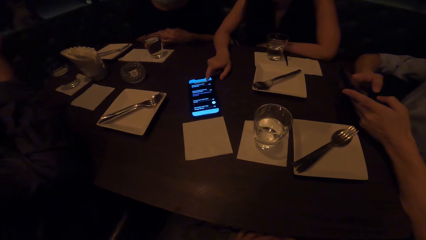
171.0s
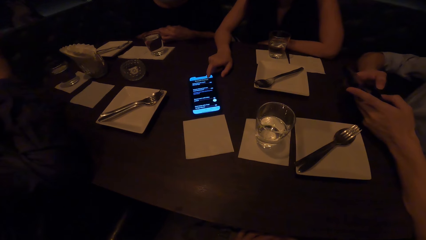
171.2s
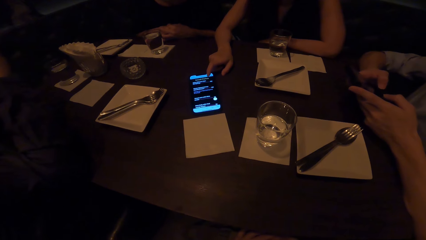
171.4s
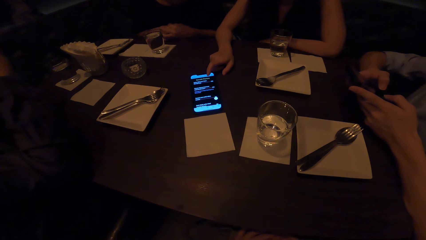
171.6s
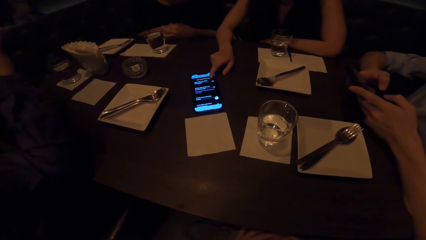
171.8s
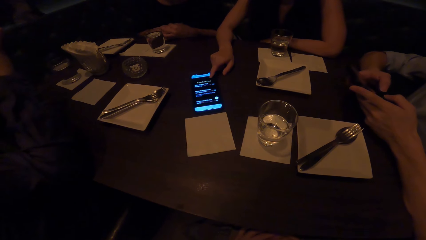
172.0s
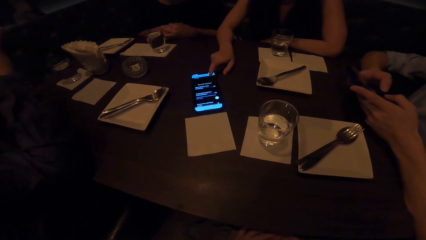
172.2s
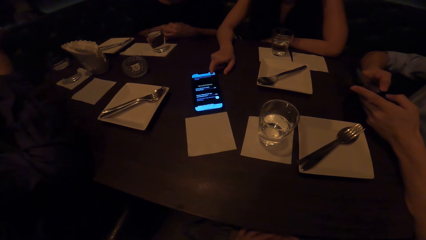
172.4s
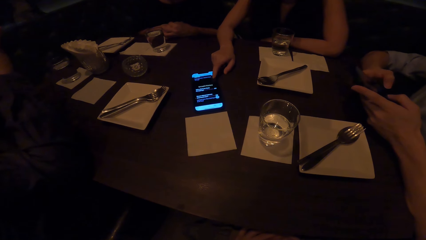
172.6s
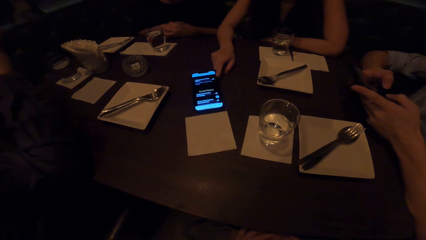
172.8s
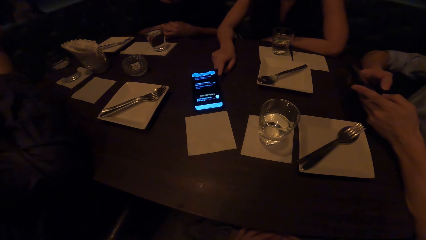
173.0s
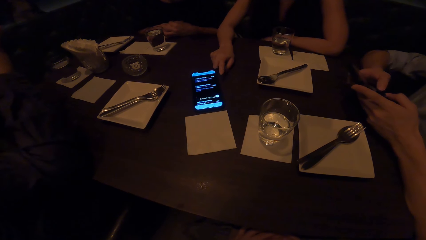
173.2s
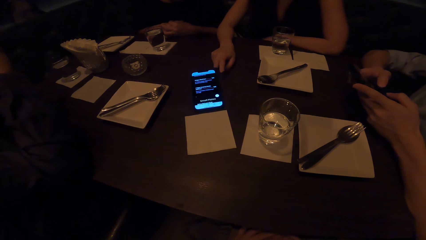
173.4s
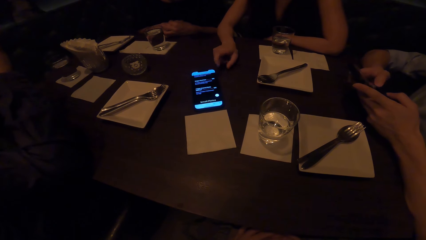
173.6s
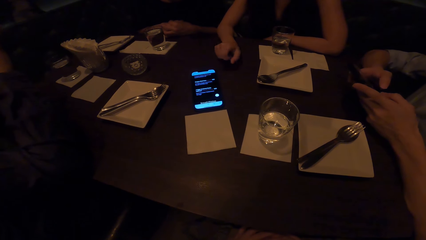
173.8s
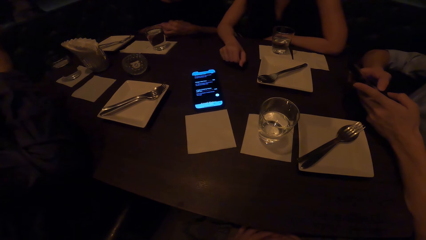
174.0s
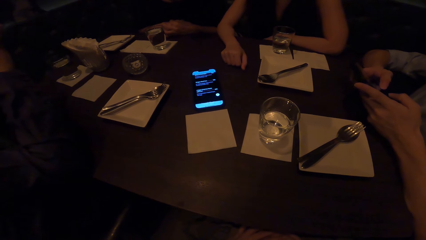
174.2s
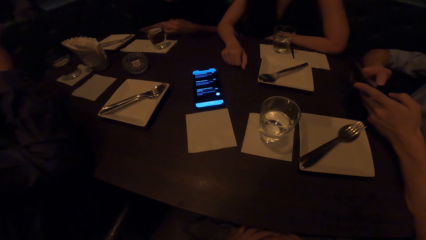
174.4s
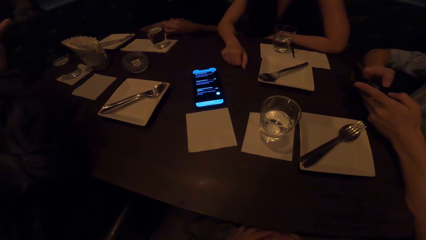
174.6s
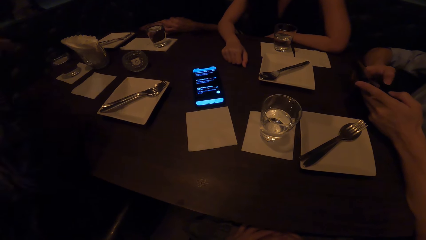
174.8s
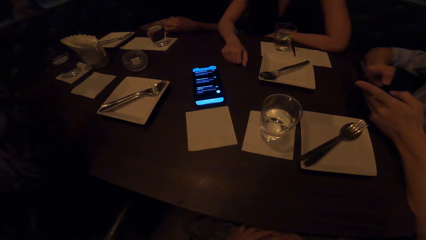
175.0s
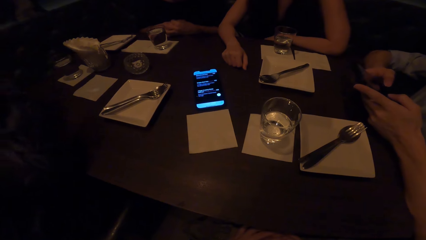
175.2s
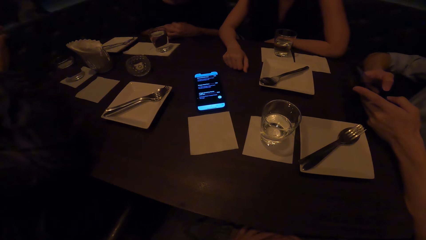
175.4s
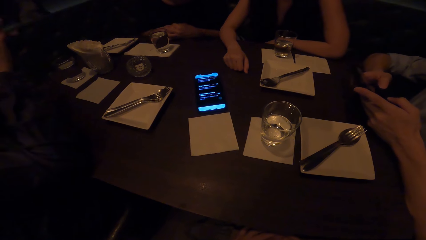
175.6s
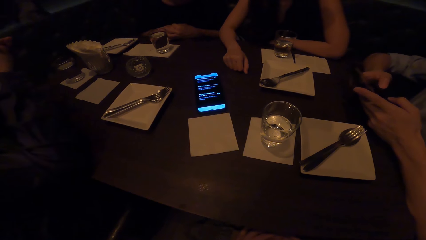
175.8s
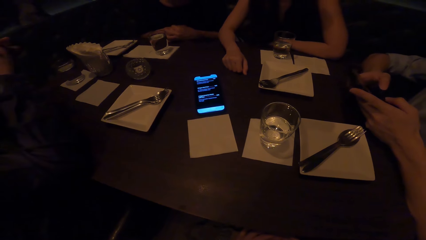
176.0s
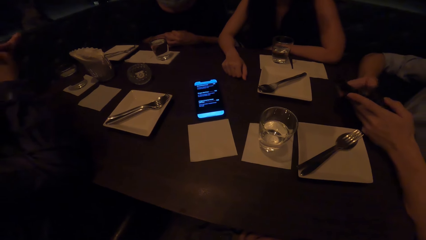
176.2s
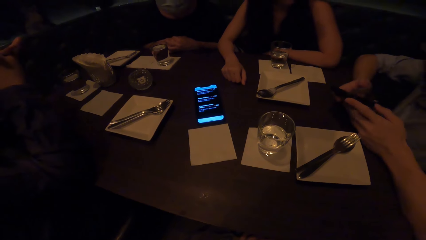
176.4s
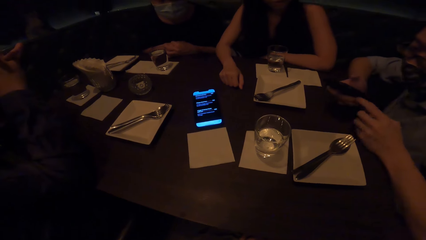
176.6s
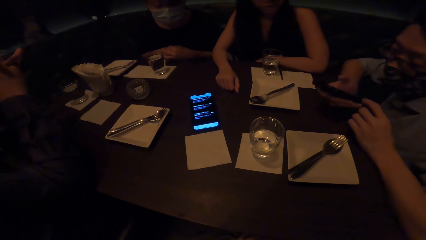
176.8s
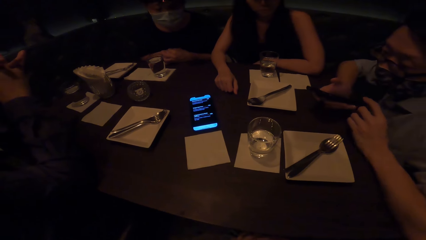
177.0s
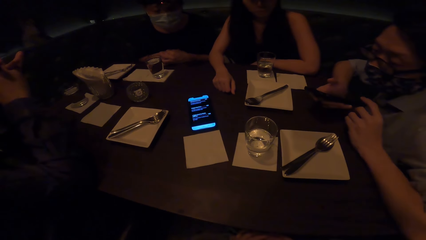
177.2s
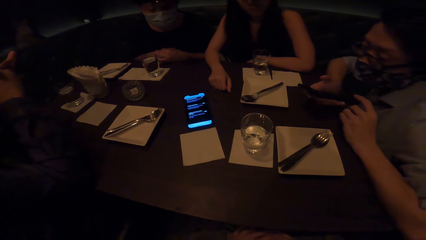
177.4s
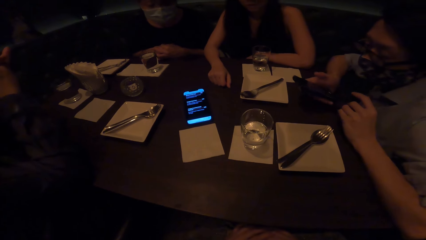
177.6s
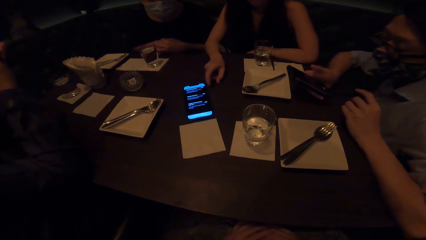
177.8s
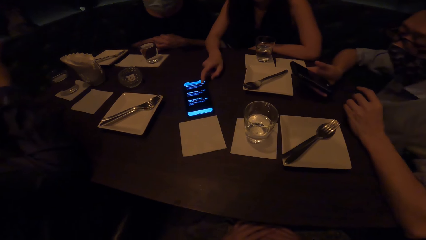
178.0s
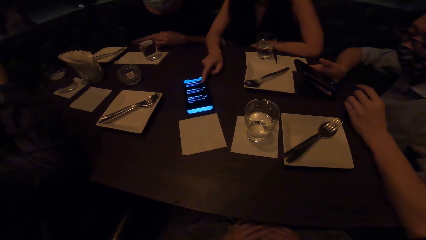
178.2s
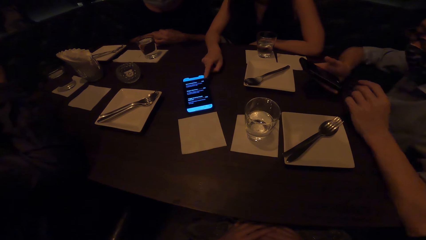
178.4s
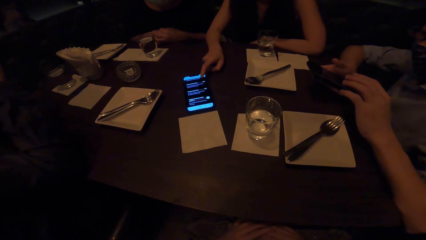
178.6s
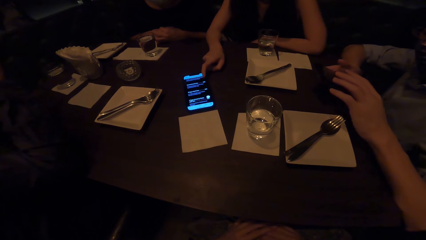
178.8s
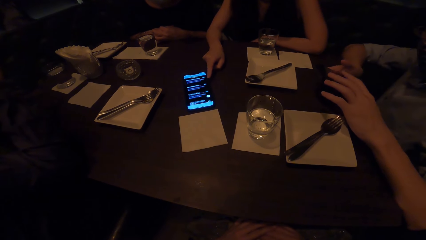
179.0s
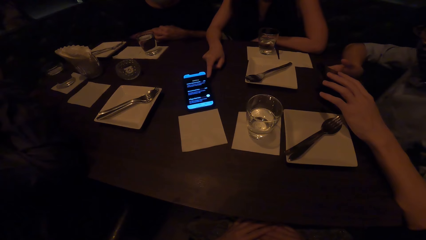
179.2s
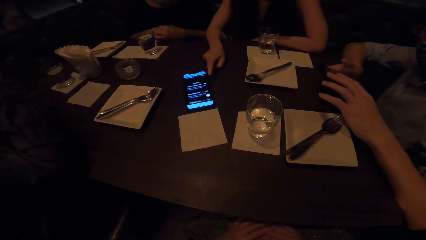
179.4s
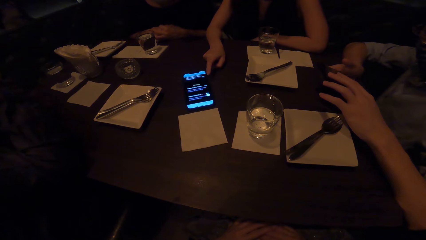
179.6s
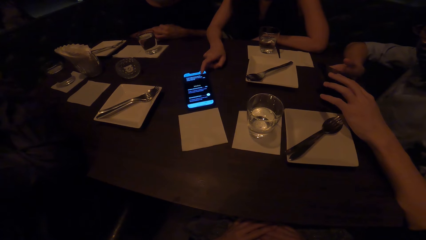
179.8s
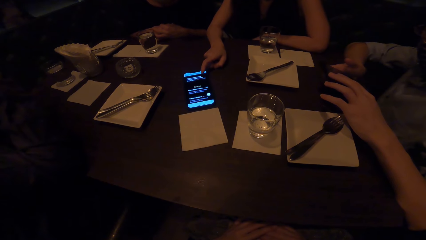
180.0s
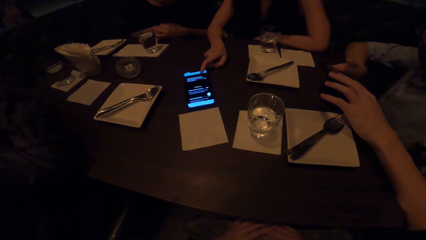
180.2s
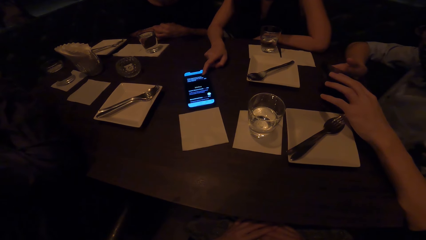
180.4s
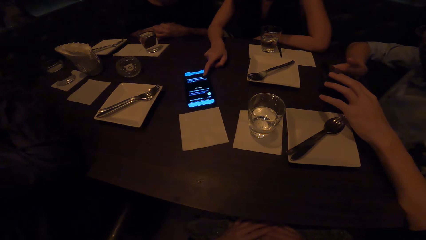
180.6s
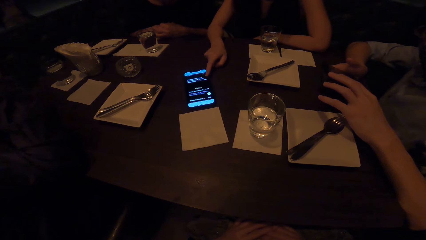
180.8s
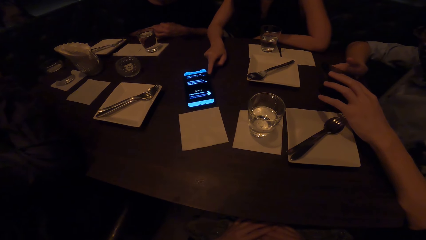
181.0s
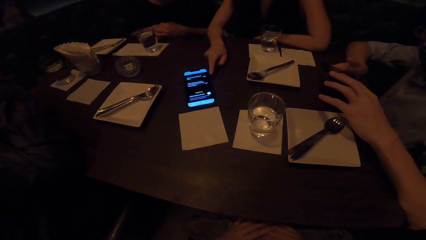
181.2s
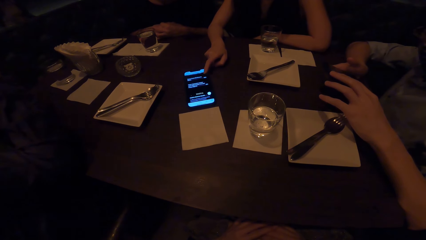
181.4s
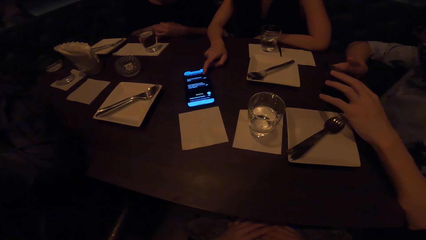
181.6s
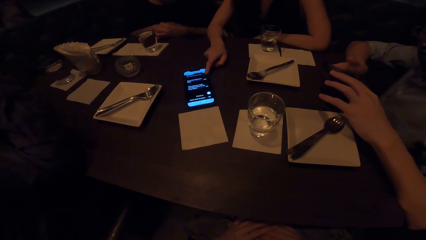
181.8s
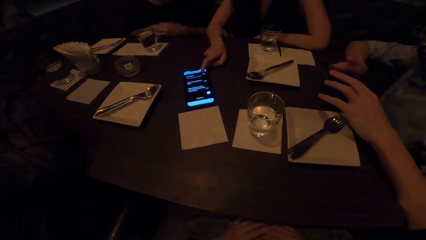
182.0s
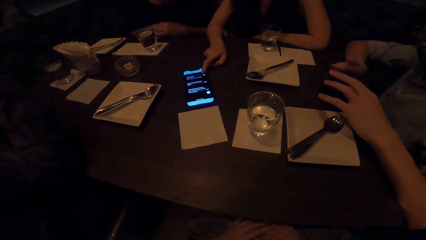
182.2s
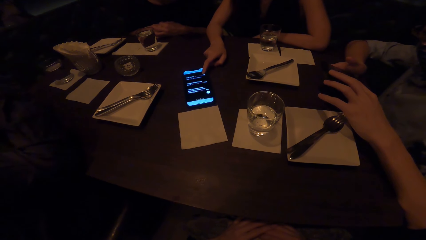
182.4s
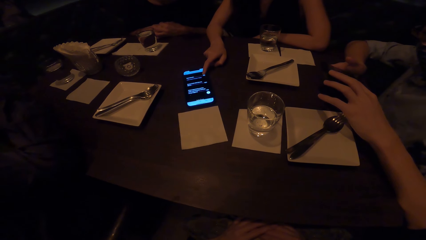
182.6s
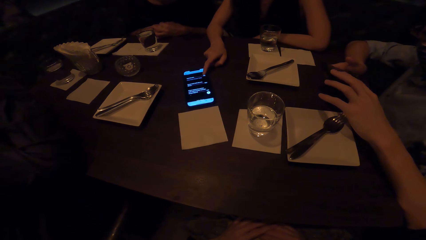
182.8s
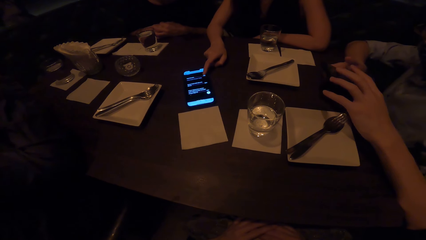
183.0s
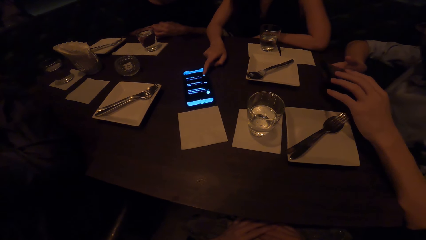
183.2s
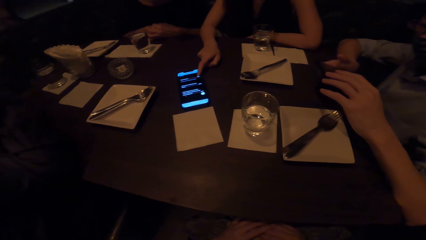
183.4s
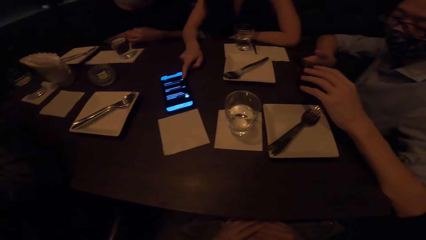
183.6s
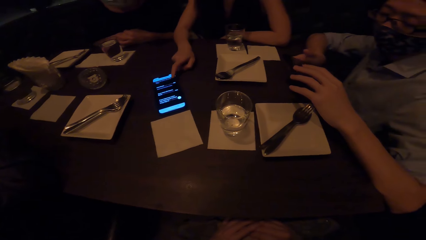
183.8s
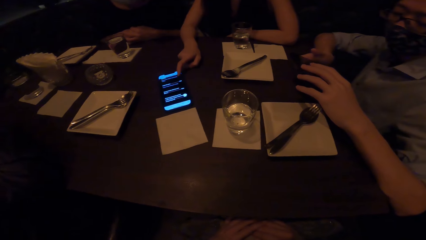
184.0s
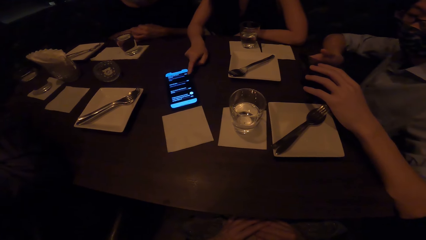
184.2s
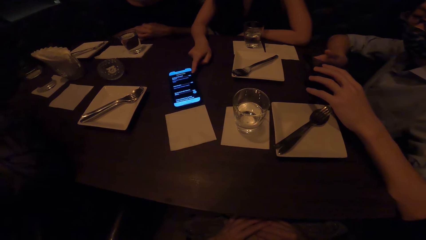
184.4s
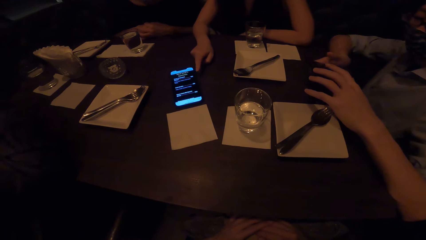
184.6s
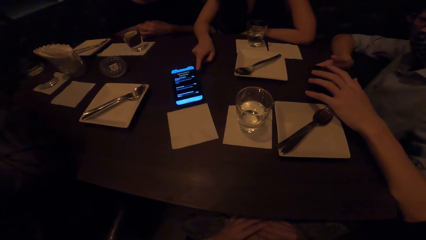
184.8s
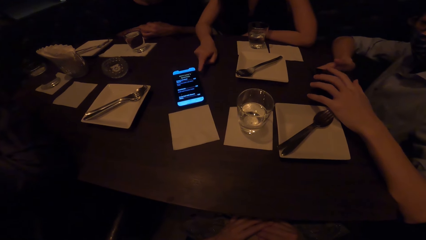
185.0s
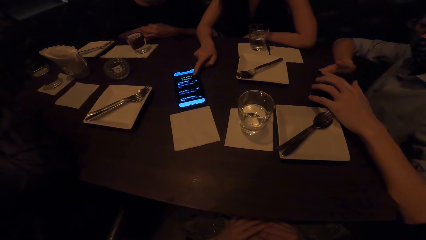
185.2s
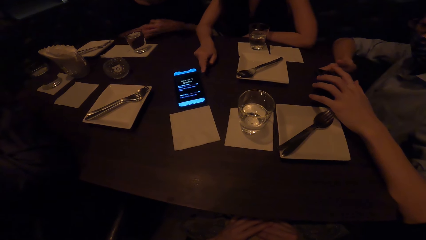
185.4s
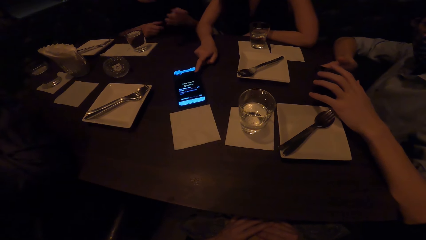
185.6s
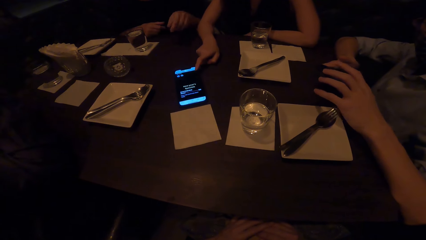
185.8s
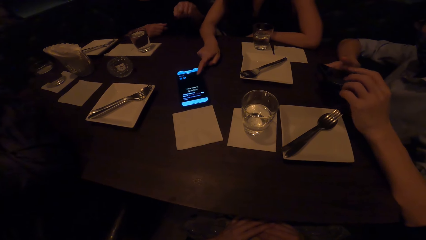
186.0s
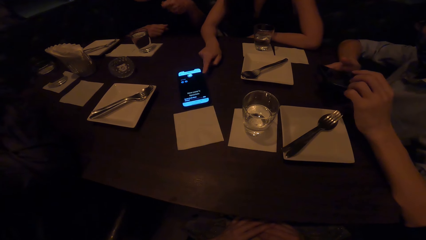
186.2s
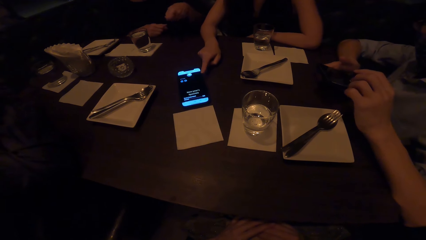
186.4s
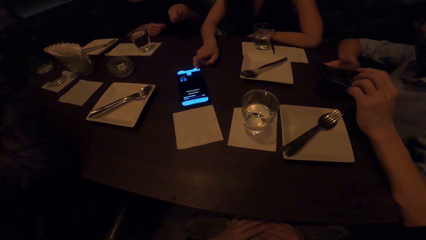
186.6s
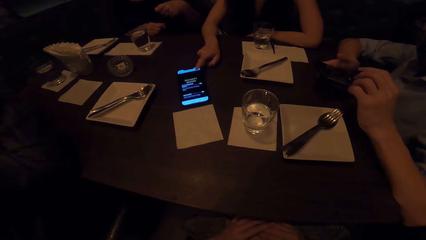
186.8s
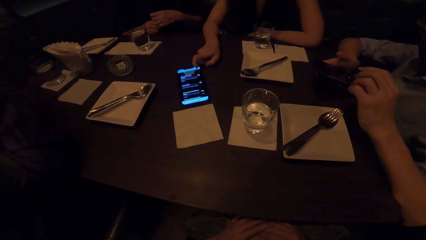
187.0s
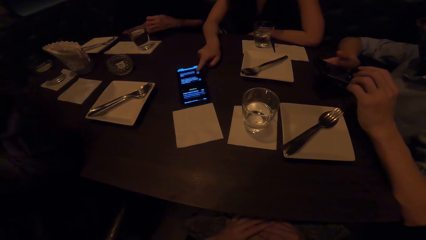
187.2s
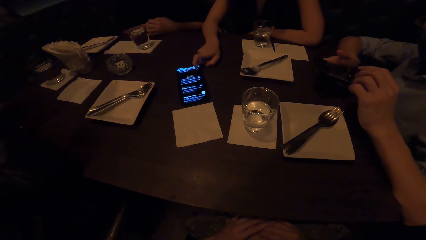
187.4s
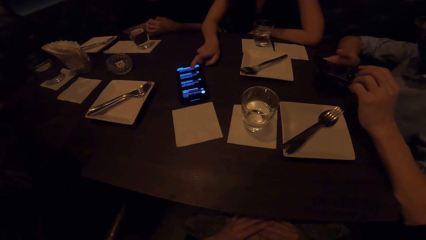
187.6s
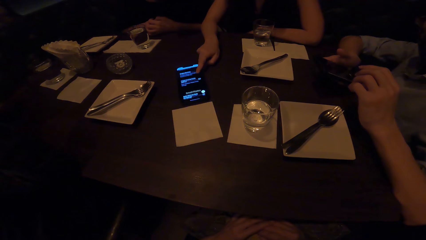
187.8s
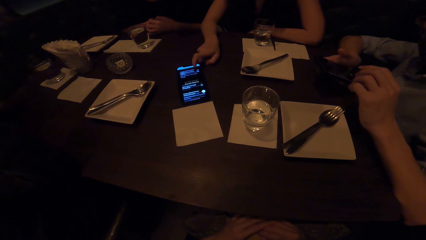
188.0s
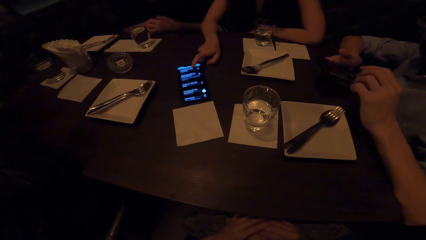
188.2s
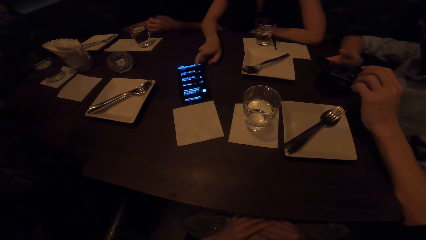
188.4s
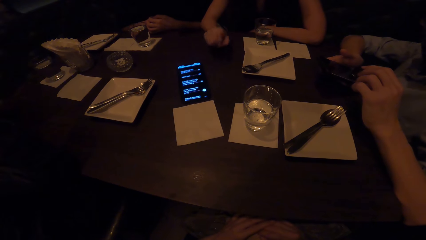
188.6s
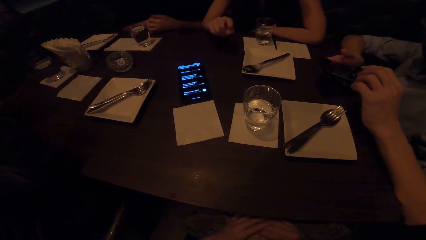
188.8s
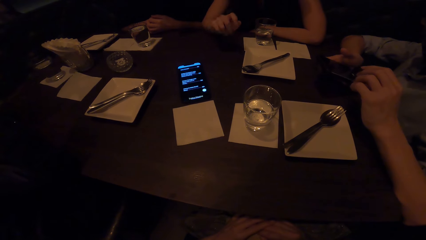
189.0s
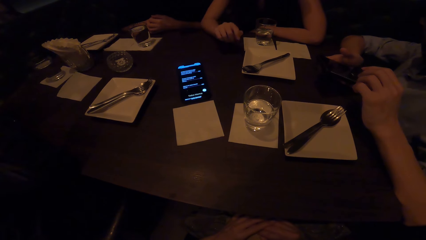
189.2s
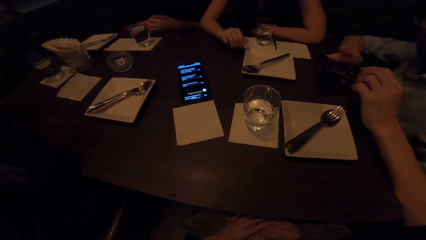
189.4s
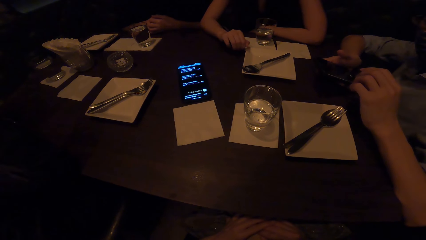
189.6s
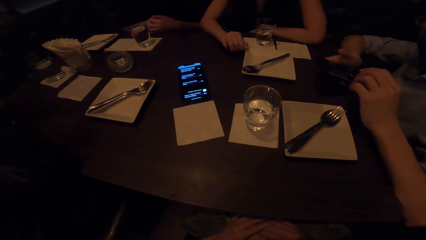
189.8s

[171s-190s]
A man operates a phone. A woman operates the phone. The man operates the phone. The woman operates the phone. Another woman gestures. The first woman operates the phone.
